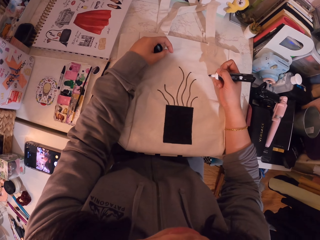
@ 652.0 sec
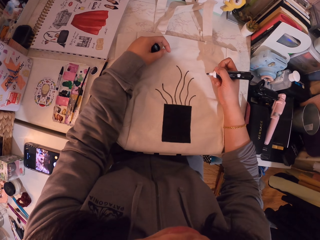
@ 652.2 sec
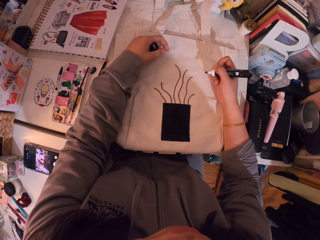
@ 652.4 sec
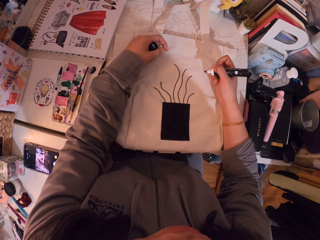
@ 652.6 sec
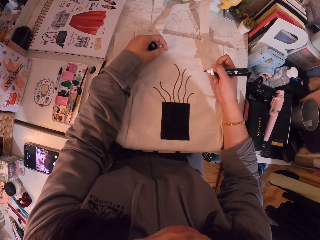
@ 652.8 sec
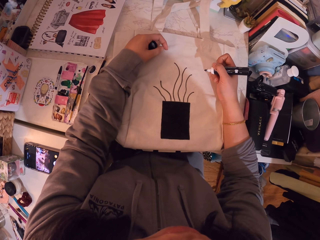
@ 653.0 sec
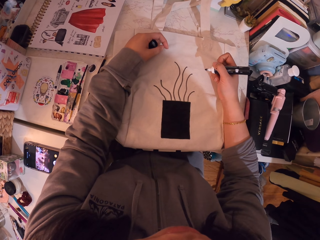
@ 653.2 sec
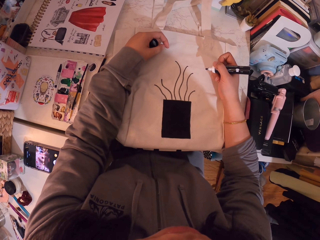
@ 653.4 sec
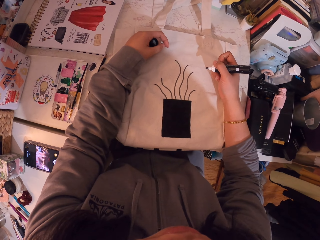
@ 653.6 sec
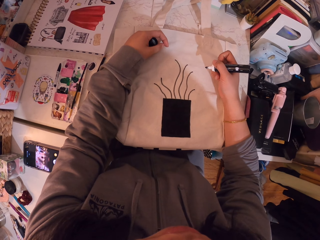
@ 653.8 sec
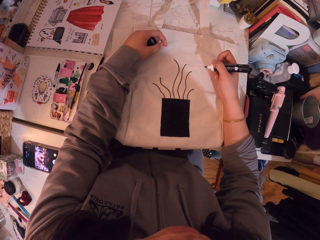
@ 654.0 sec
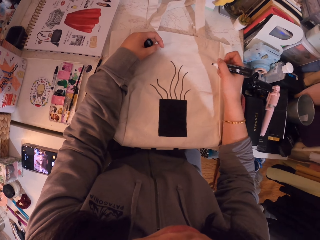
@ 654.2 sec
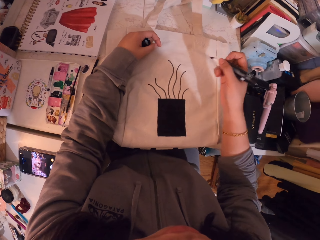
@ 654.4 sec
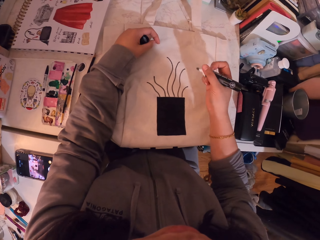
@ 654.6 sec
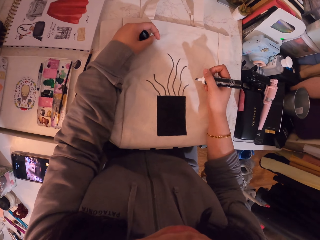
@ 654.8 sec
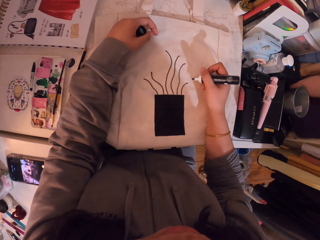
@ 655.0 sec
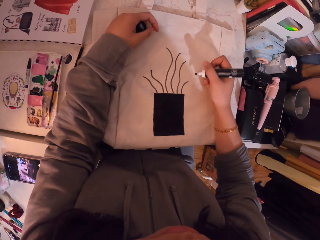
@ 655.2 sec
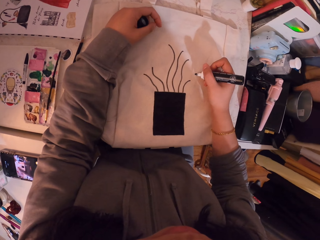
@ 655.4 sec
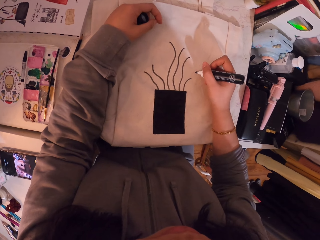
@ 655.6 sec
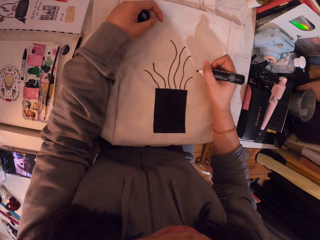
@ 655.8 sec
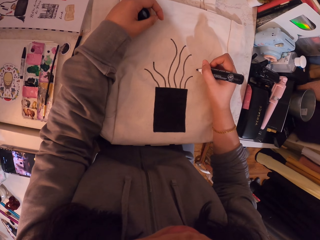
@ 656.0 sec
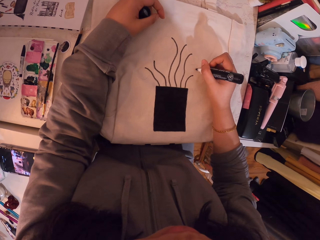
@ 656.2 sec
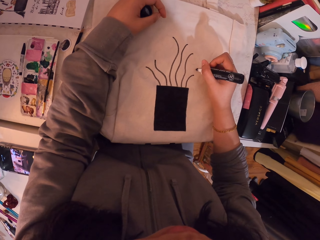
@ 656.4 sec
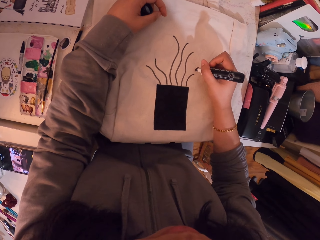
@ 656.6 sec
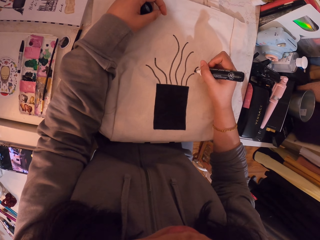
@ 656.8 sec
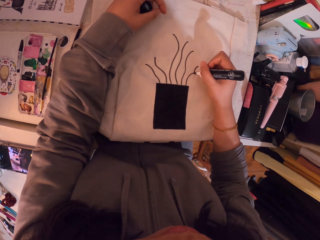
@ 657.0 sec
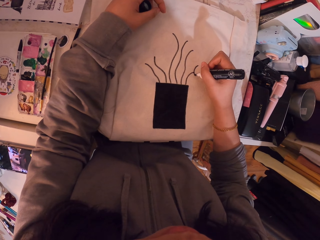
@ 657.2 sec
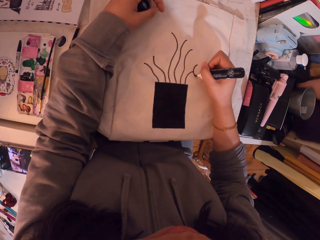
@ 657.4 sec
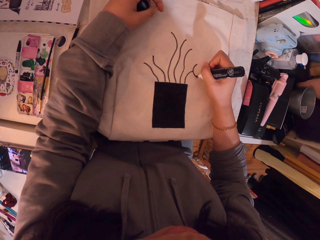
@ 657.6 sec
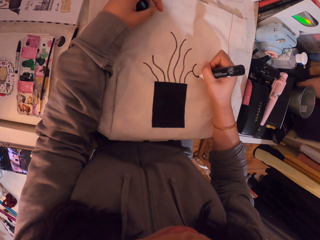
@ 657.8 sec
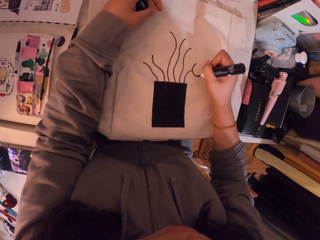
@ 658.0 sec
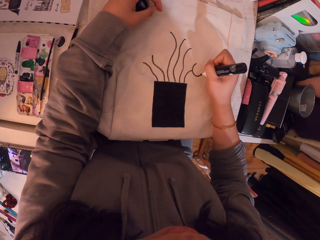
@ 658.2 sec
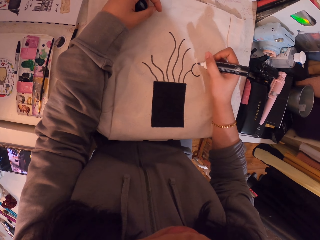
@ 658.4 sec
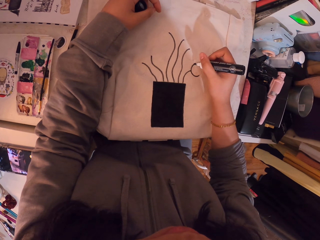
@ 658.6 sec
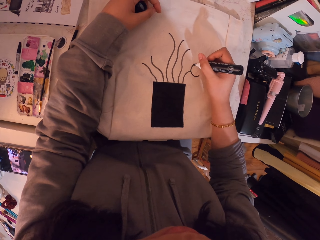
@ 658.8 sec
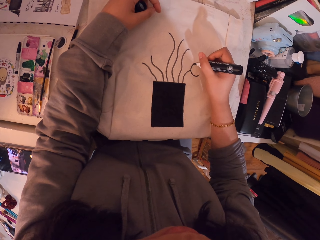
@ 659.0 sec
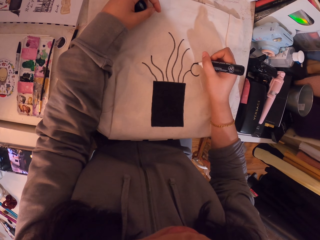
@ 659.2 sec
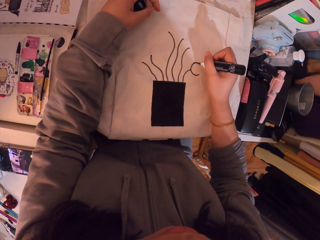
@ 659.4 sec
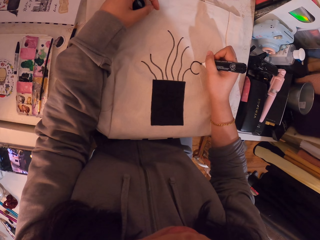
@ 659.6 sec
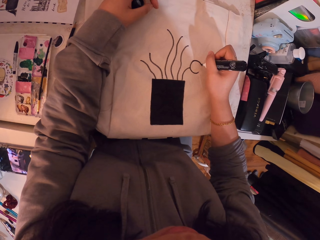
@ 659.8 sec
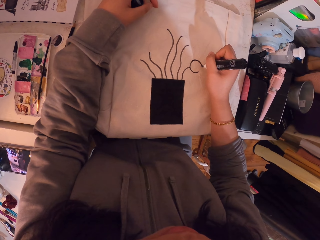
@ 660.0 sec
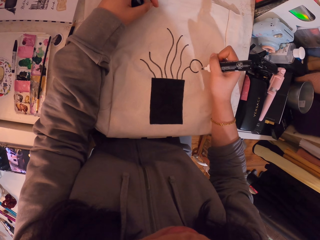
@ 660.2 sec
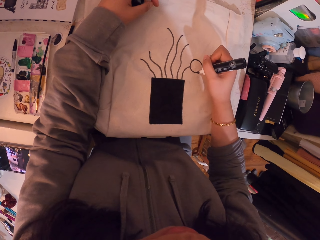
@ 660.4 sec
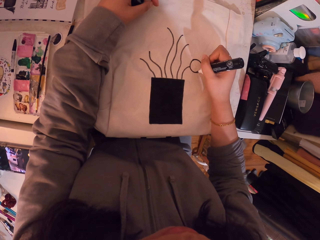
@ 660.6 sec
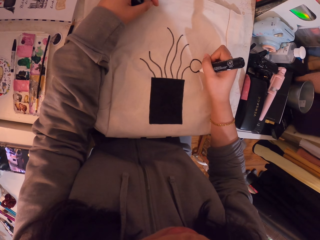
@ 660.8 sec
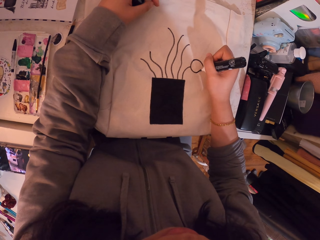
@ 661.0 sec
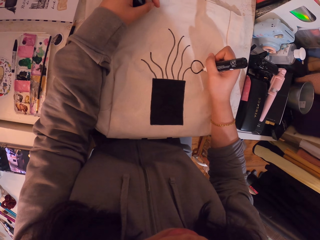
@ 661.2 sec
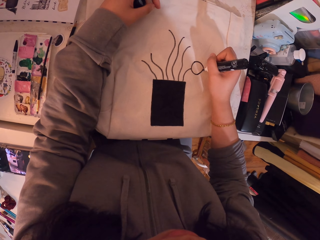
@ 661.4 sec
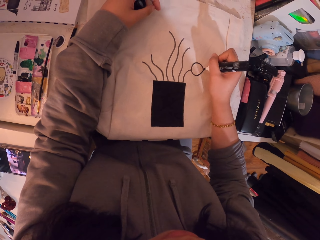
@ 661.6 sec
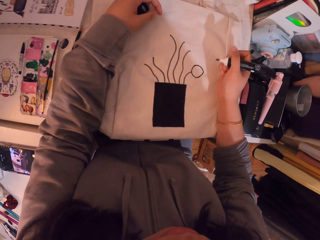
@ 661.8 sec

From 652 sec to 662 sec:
The camera wearer moves her hand. She draws on the canvas bag.

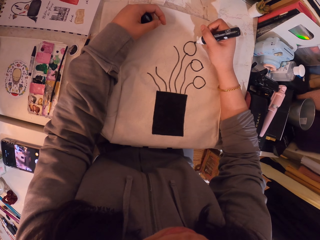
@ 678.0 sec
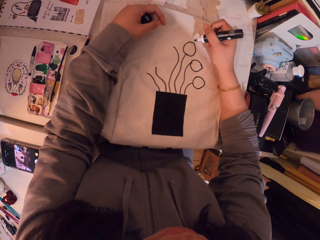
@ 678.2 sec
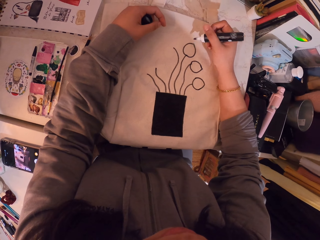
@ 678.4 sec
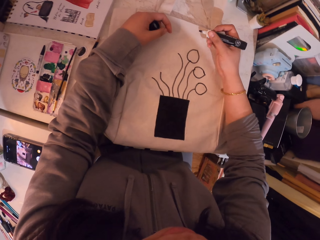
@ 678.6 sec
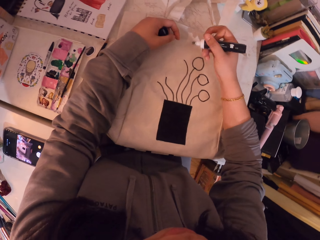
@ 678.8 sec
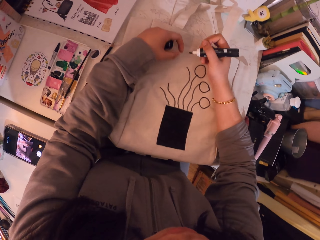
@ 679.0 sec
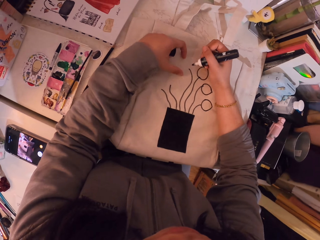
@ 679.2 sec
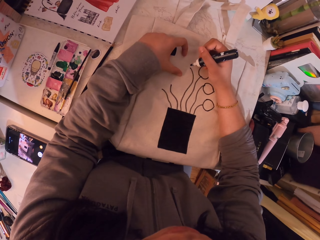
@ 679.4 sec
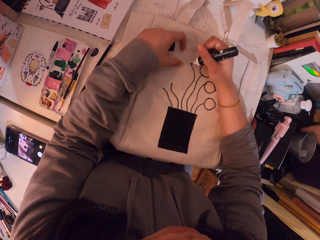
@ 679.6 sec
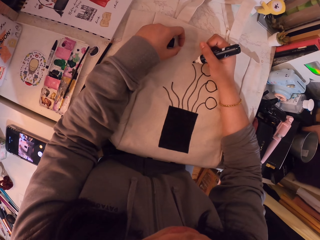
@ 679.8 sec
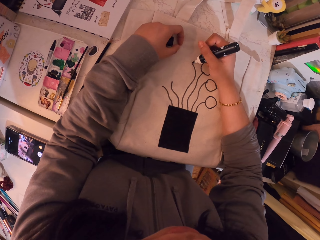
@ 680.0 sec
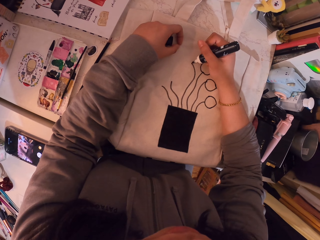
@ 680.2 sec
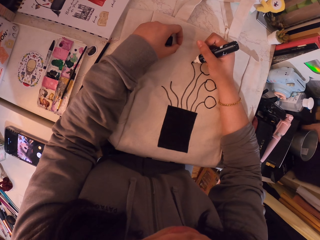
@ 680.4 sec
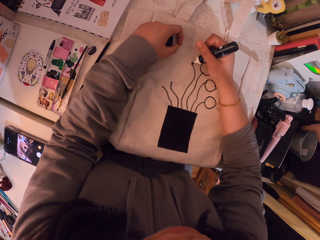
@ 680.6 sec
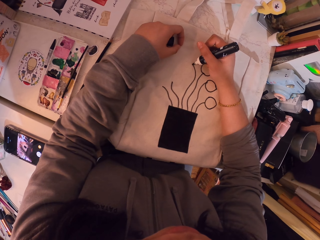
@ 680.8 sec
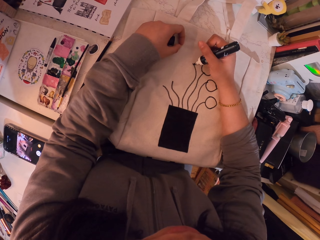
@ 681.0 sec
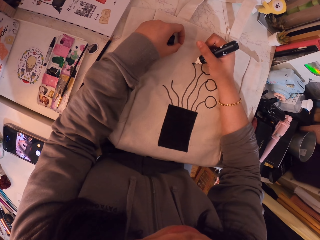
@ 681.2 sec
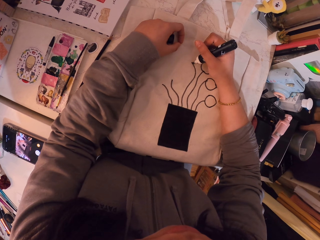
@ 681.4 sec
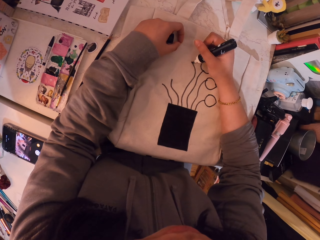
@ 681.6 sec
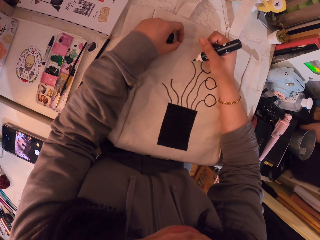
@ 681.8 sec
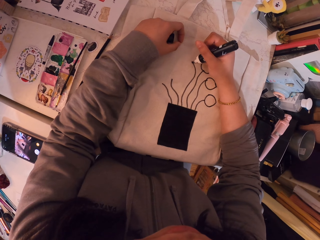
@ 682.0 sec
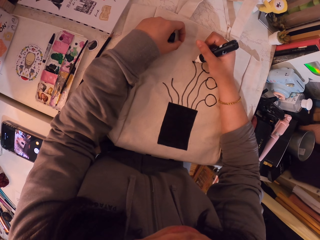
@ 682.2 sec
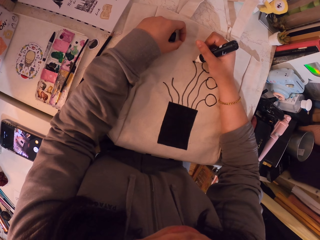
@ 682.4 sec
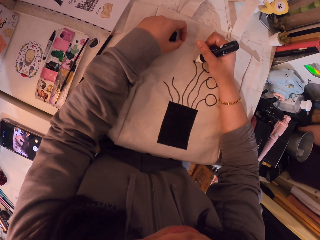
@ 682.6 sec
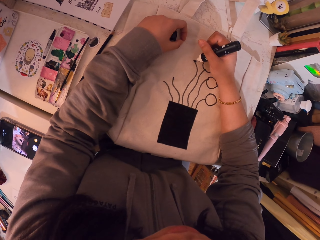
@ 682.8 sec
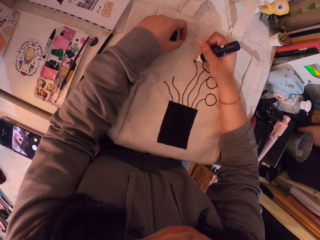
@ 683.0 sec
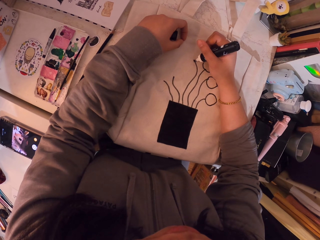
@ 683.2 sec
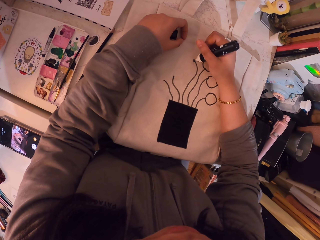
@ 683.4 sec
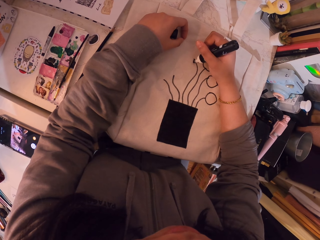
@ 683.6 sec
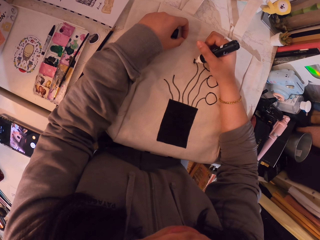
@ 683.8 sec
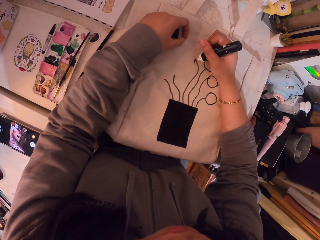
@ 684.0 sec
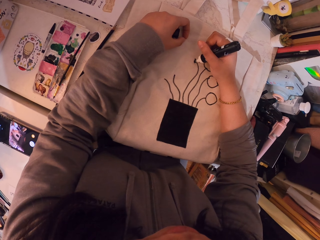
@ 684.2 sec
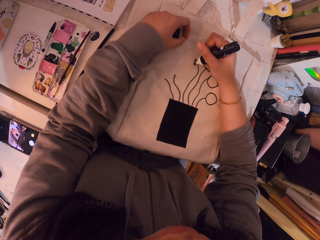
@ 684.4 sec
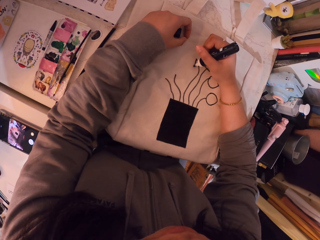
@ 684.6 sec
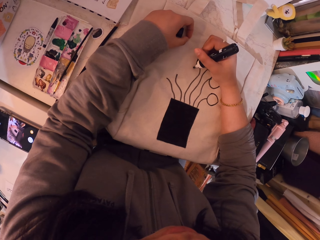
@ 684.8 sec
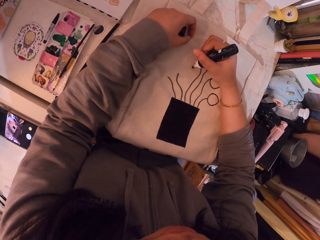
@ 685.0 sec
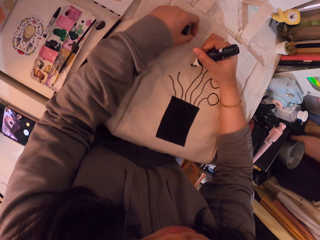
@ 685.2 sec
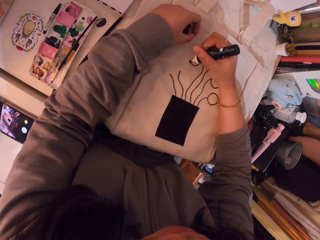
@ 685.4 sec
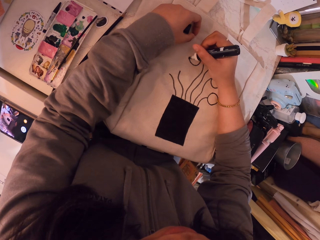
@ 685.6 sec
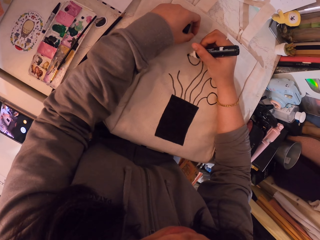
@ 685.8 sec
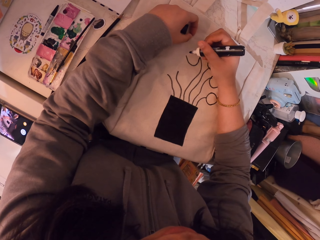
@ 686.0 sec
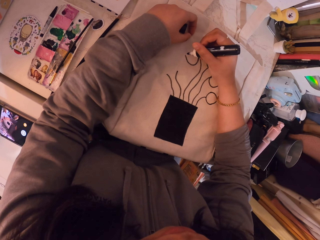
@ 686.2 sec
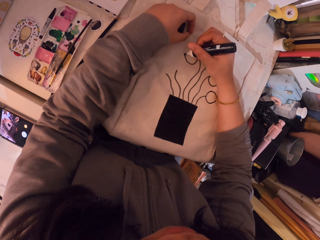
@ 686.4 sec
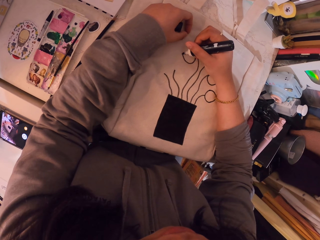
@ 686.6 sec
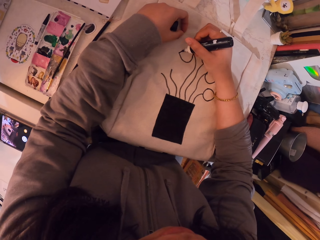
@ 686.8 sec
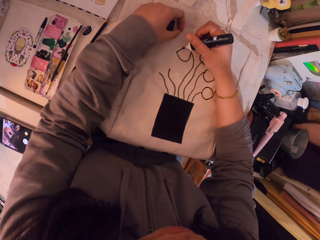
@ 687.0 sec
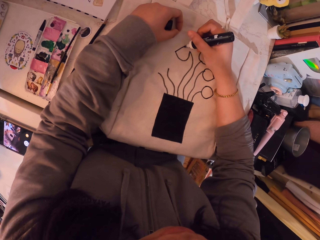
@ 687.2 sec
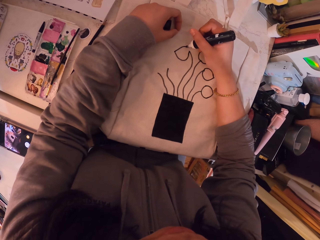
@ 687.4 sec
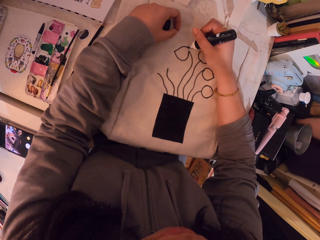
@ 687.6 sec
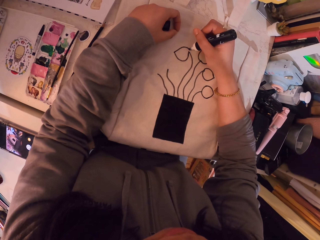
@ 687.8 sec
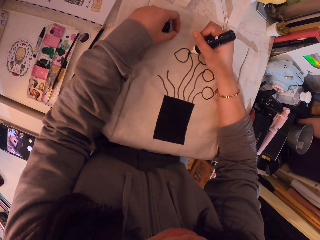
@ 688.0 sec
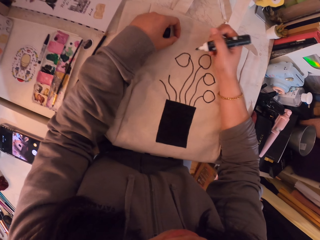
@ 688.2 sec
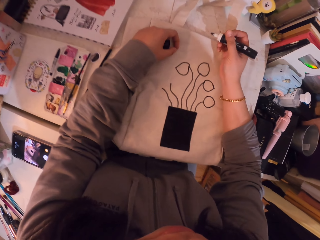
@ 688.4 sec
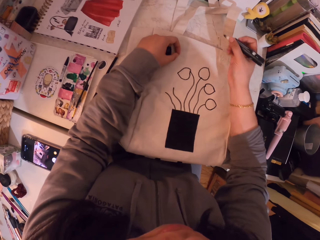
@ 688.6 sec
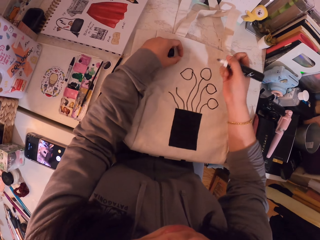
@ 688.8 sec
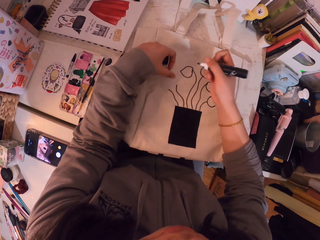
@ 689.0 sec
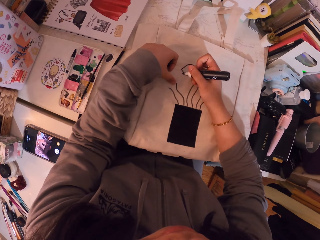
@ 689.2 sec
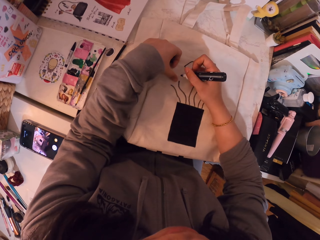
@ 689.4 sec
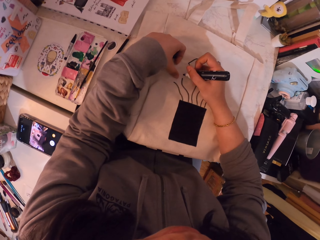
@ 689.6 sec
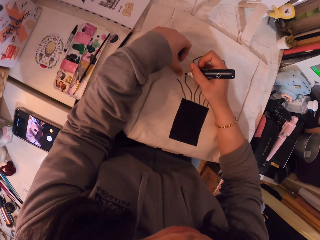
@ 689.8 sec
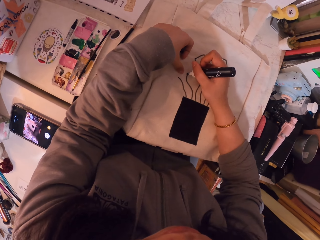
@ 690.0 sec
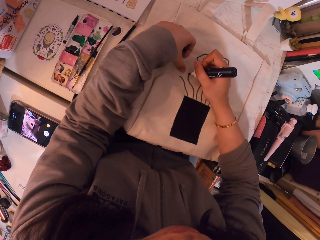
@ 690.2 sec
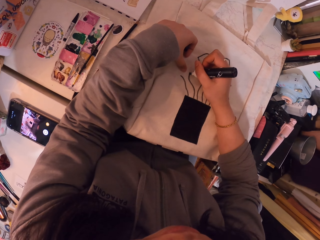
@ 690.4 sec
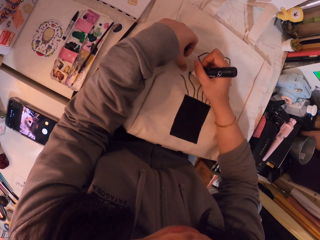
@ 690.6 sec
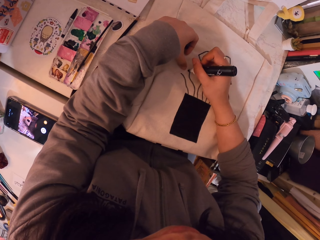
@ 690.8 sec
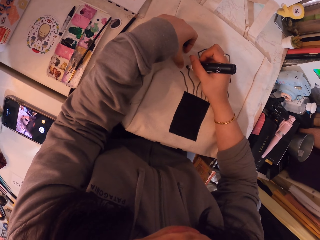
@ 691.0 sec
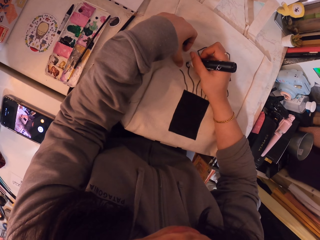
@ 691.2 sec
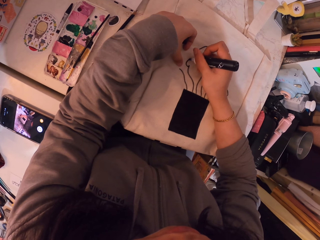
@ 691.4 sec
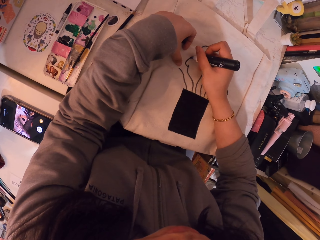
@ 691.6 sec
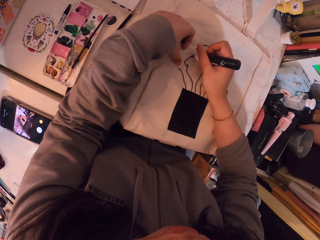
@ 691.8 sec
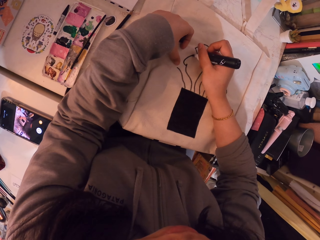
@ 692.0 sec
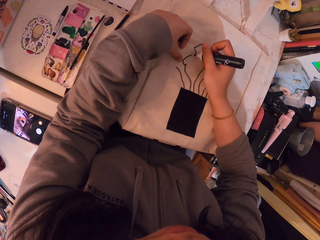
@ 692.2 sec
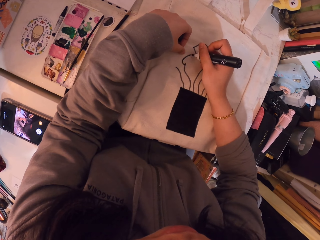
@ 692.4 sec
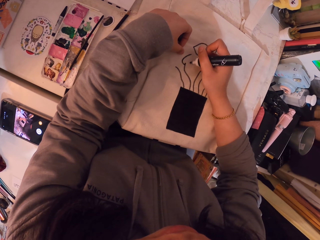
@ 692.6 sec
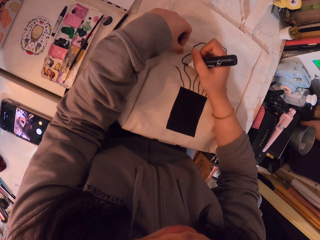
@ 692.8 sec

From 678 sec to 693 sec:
The camera wearer moves her hand. She moves her hand again.
